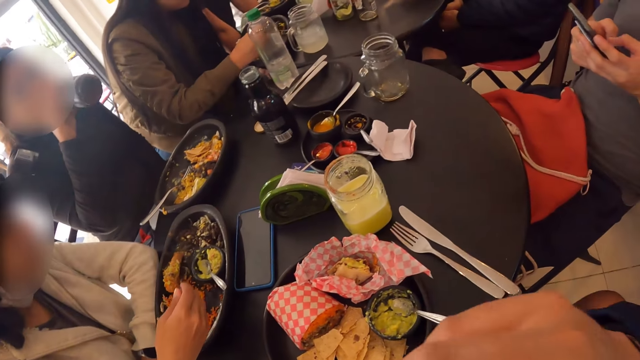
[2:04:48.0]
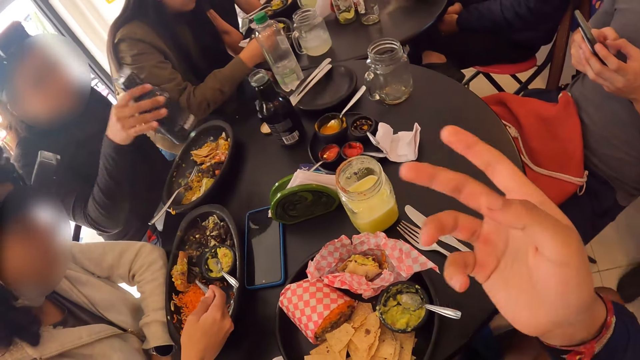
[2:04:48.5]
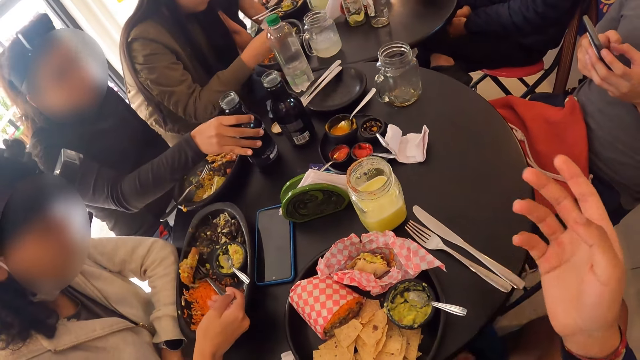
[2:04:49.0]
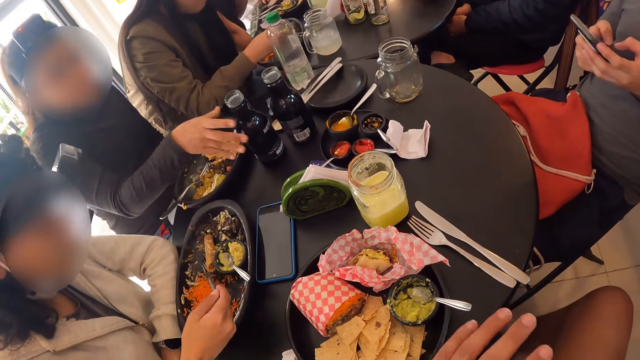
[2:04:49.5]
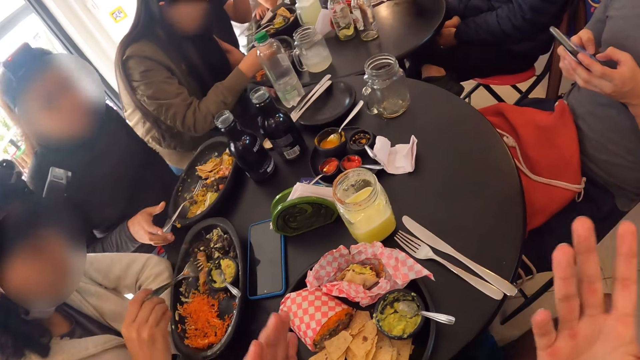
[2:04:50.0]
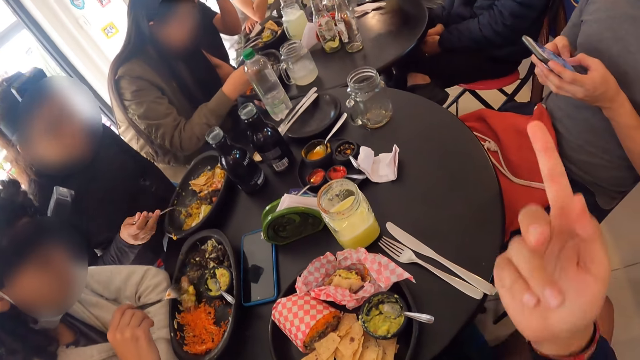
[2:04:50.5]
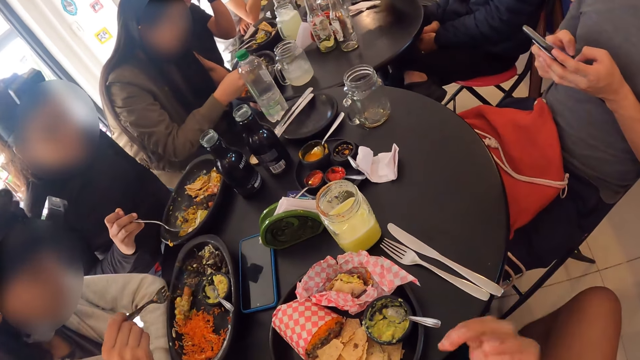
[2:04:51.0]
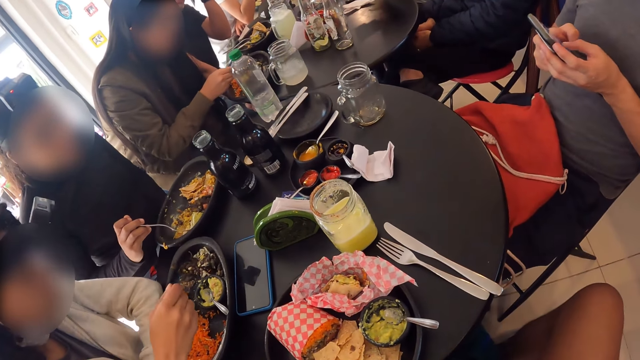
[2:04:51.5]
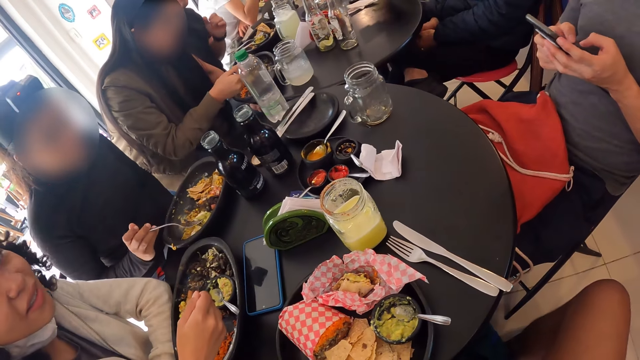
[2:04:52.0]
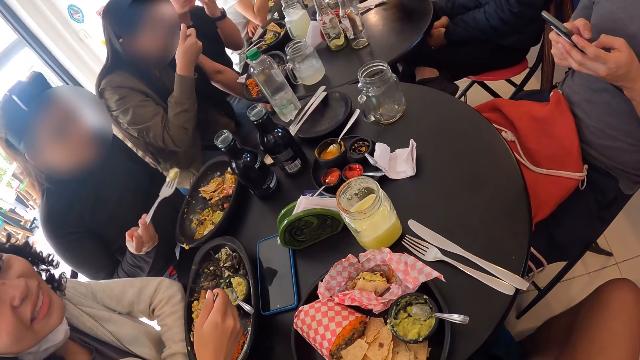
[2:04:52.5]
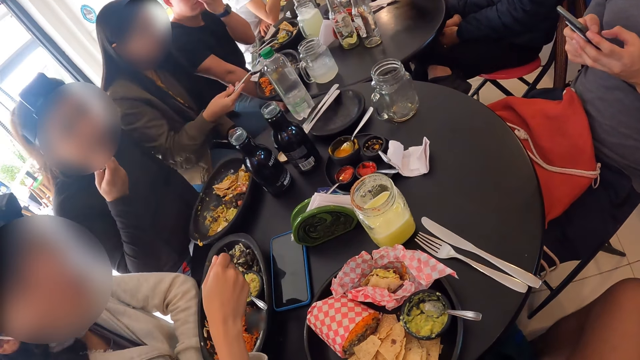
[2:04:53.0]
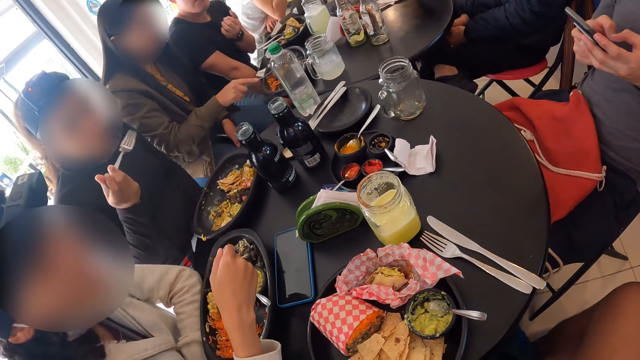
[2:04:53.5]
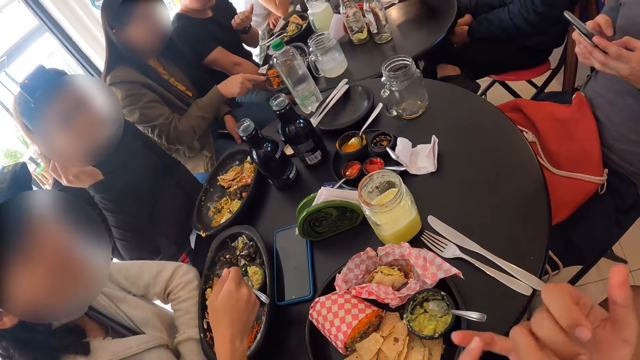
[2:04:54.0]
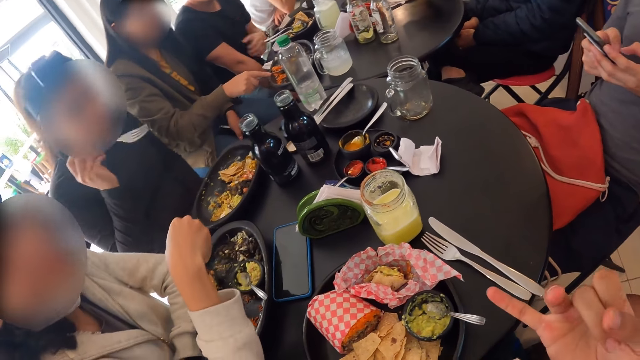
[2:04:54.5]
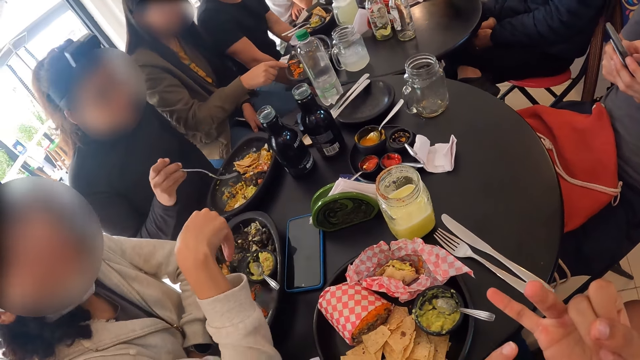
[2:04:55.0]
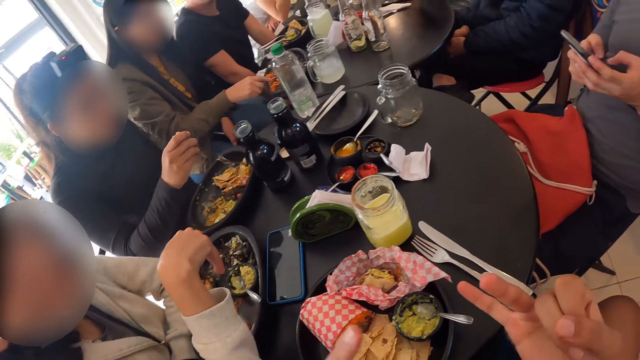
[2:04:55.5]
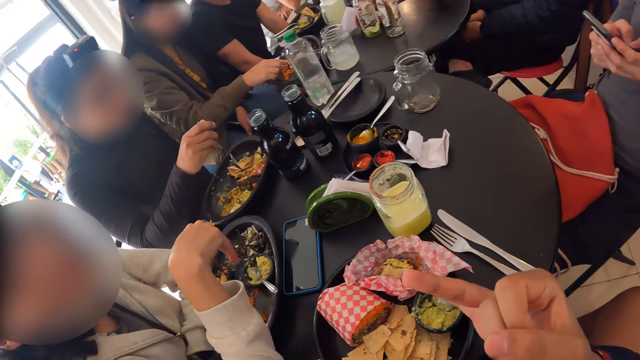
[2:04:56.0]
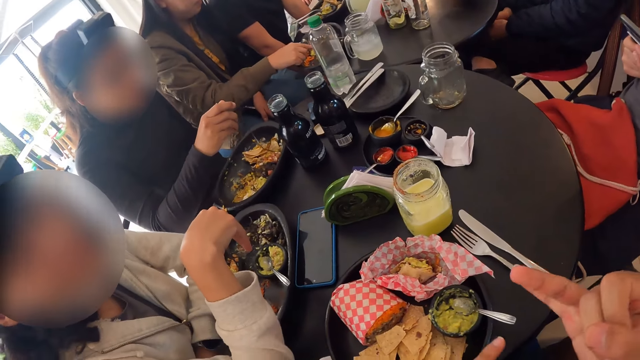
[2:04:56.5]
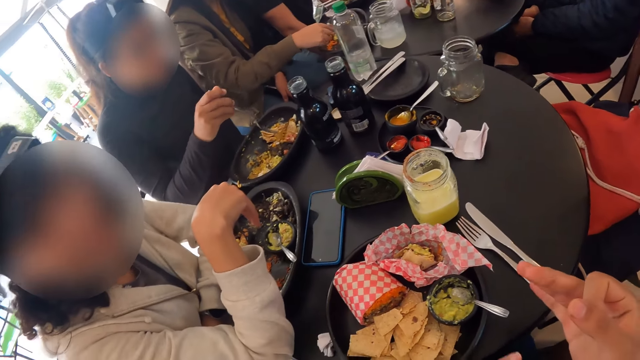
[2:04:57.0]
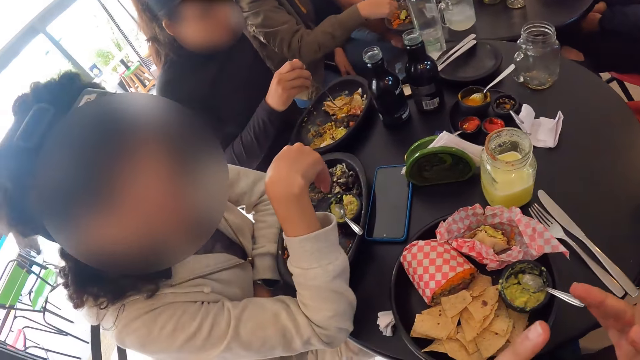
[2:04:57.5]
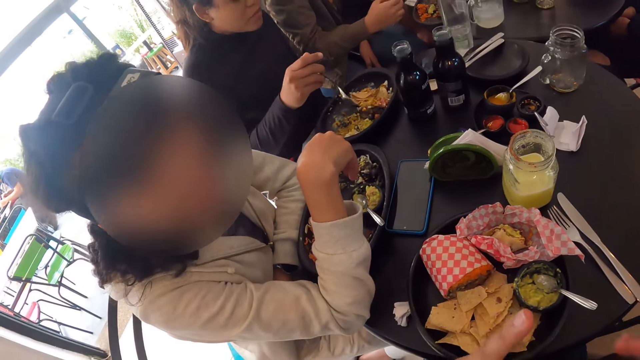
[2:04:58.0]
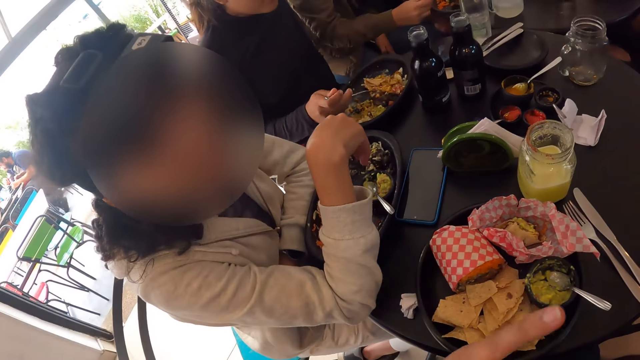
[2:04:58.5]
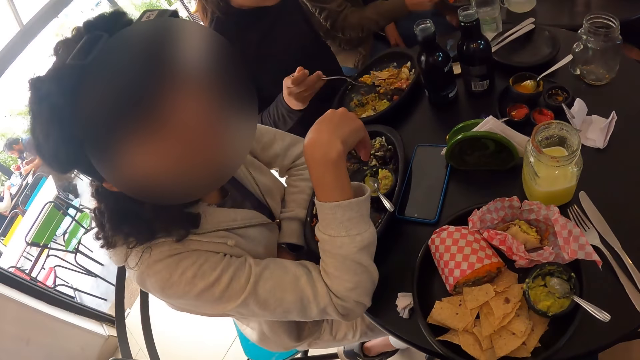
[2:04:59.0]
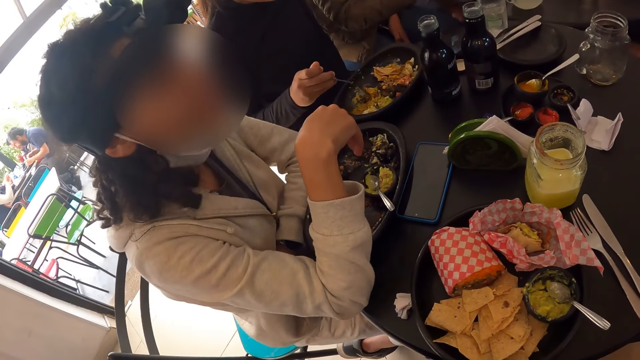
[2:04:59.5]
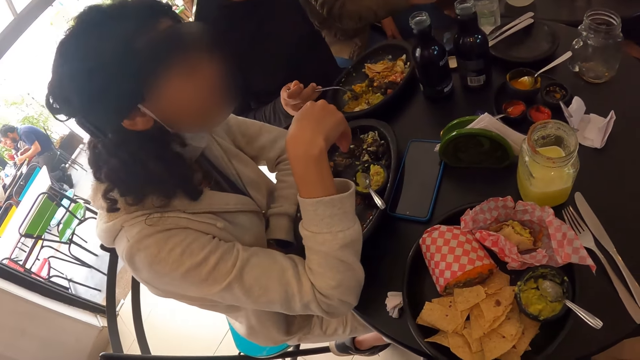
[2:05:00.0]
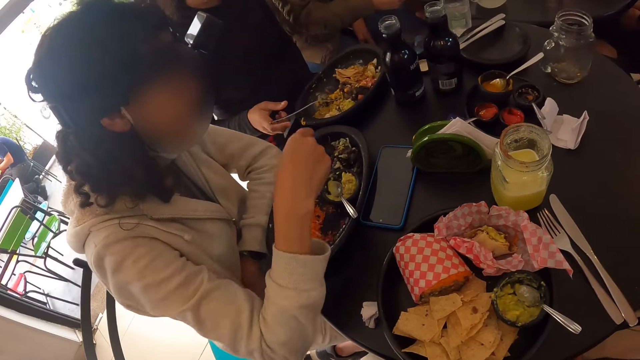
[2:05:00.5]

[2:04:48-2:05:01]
The camera wearer interacts with the group of people. A woman drops the water bottle on the table with her right hand and eats the meal from the plate with the fork with her right hand. The camera wearer lifts up the hand. Another woman talks to the camera wearer. The camera wearer lifts up the hand. The other woman talks to the camera wearer.

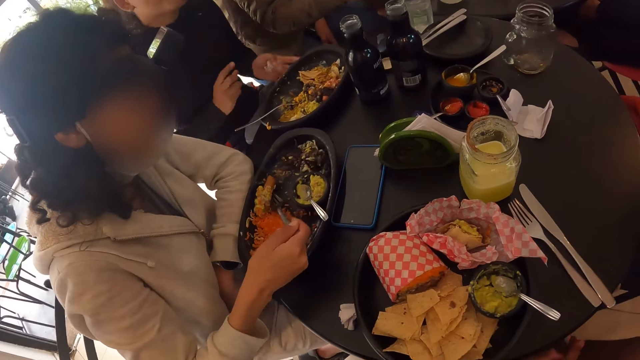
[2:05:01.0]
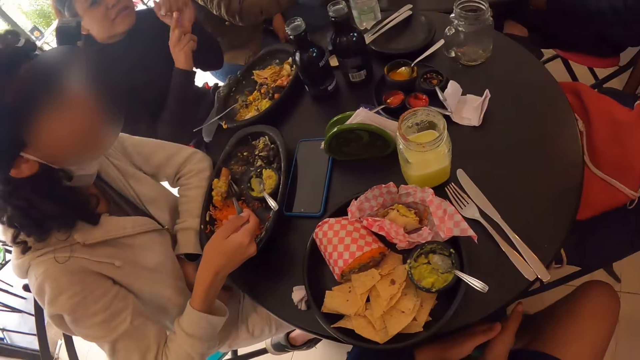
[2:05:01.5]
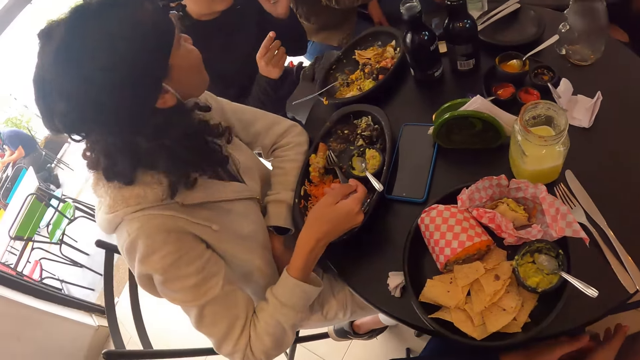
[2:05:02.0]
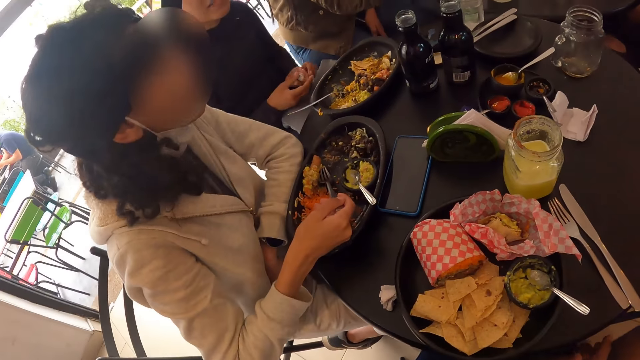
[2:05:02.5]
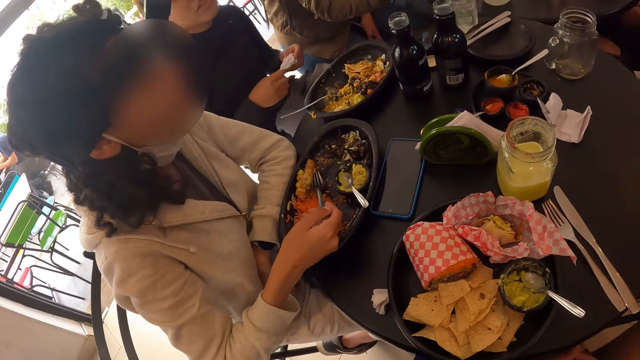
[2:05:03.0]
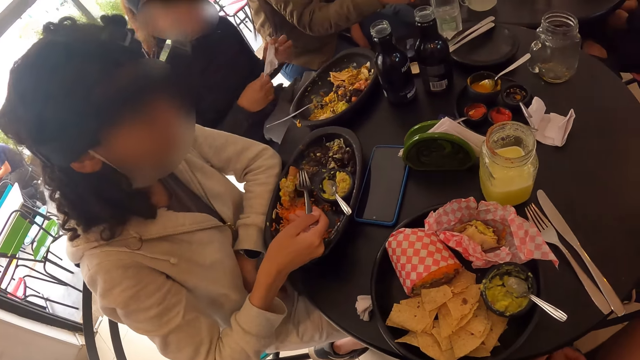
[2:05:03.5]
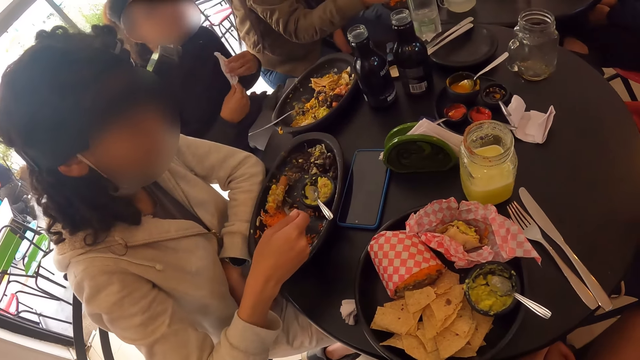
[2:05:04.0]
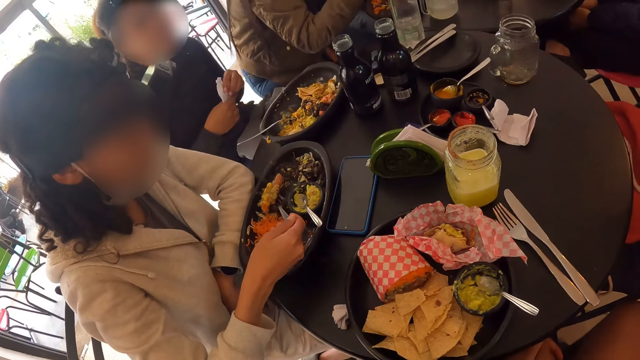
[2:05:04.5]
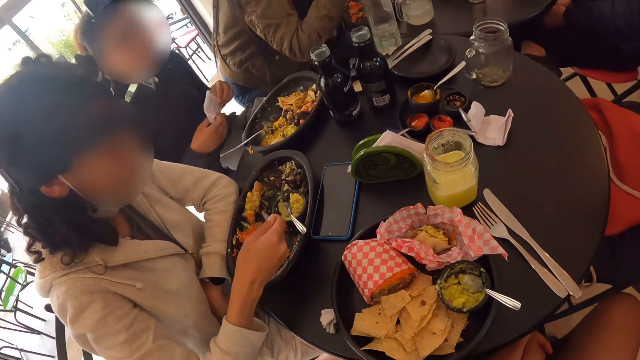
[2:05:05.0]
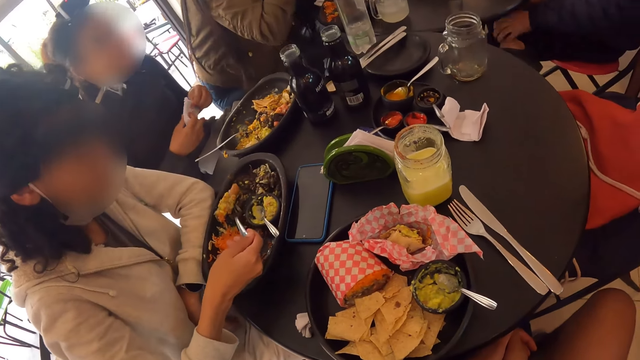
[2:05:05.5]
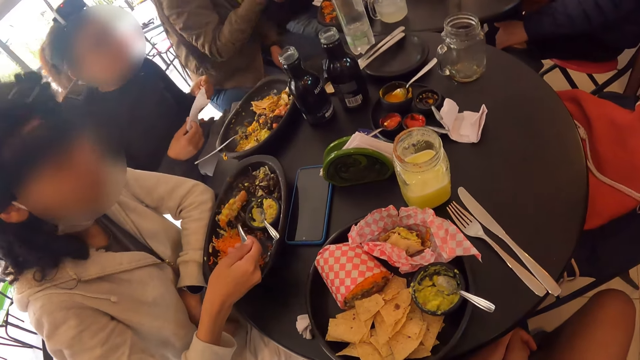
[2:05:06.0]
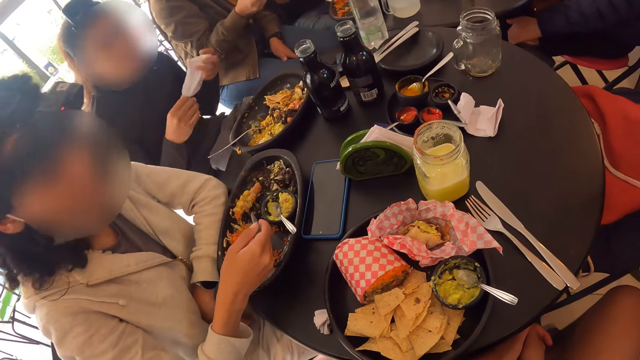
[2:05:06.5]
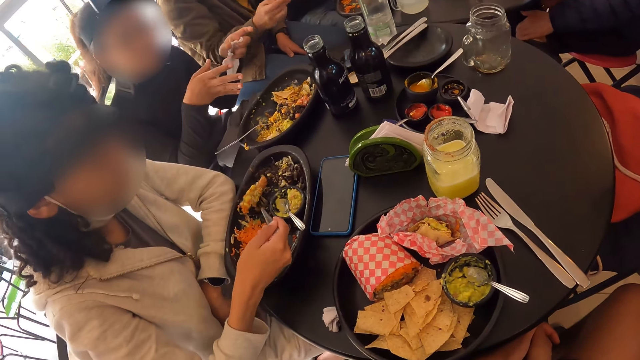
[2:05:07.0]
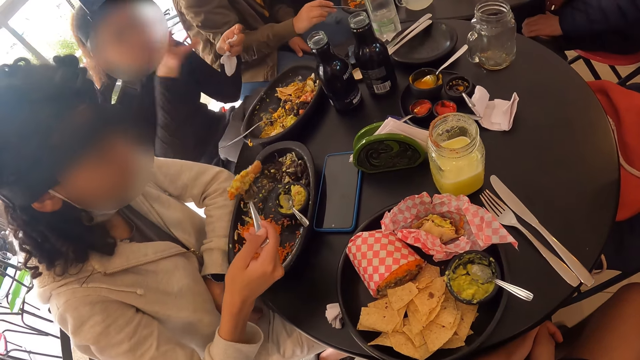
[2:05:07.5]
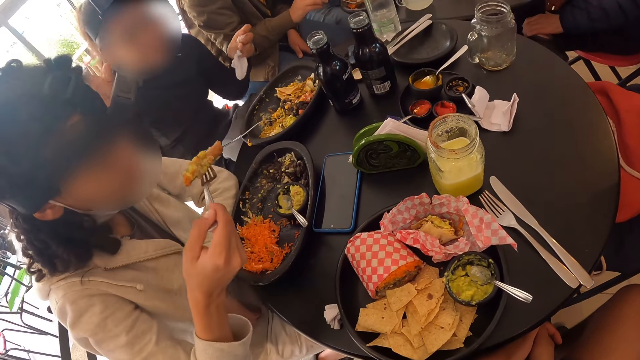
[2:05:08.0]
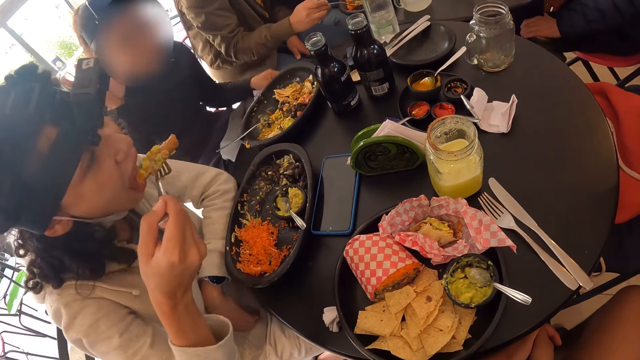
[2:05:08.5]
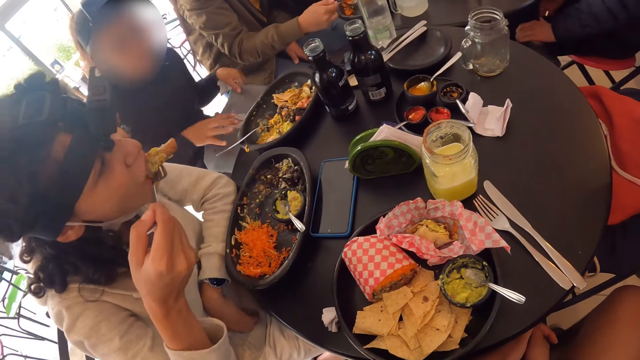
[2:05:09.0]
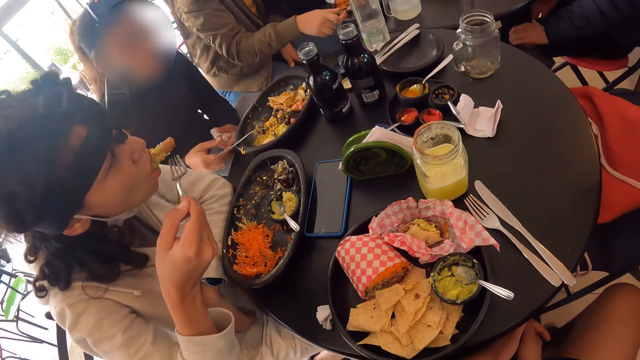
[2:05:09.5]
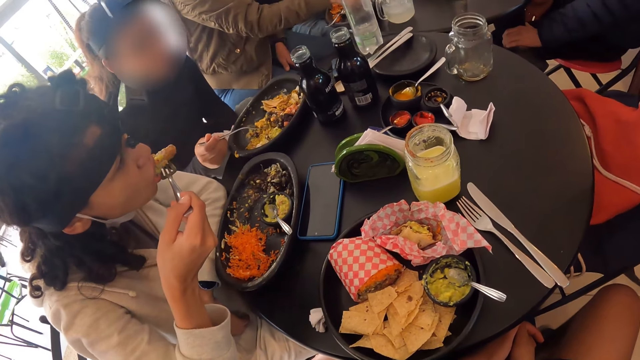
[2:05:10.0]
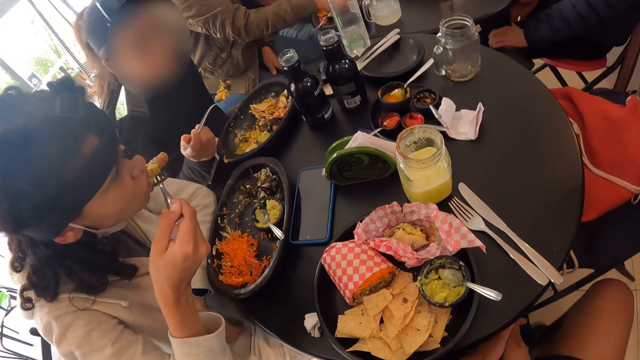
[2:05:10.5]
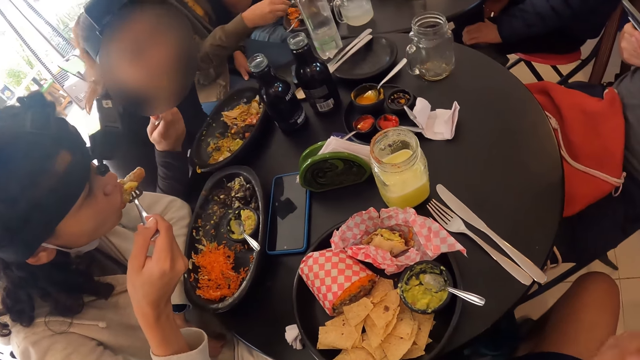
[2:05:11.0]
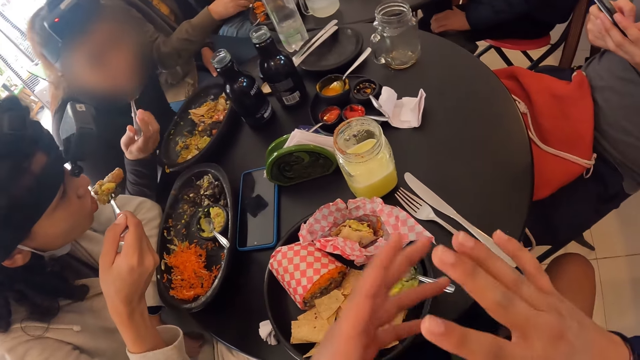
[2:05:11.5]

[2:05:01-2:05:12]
A woman interacts with the camera wearer. The woman talks to another woman. The other woman eats the food. The first woman eats the meal from the plate with the fork with her right hand and takes the fork. The camera wearer lifts up the hand.
